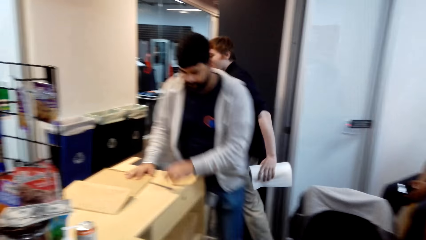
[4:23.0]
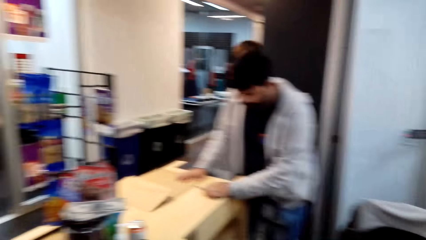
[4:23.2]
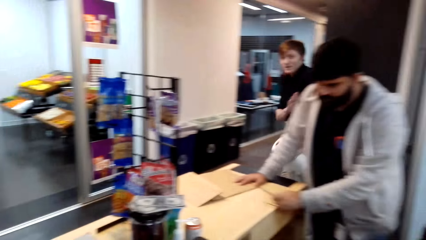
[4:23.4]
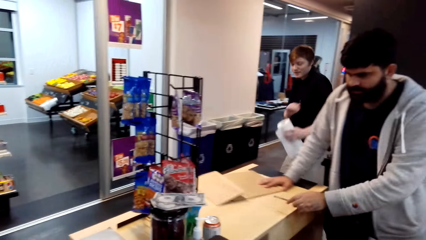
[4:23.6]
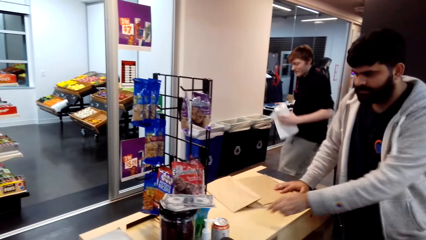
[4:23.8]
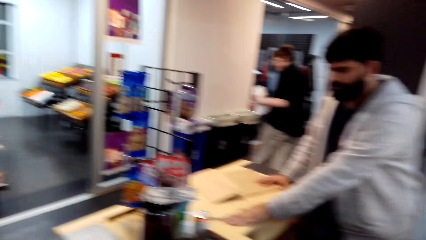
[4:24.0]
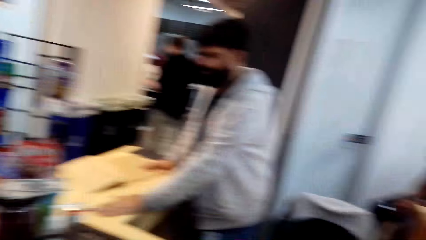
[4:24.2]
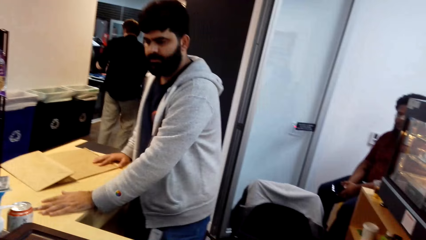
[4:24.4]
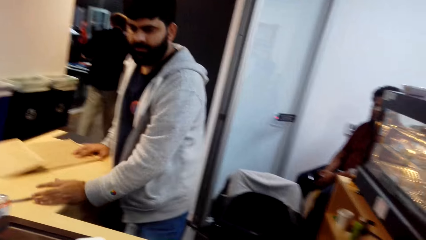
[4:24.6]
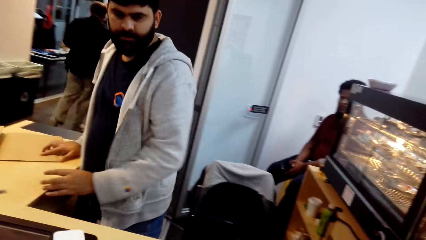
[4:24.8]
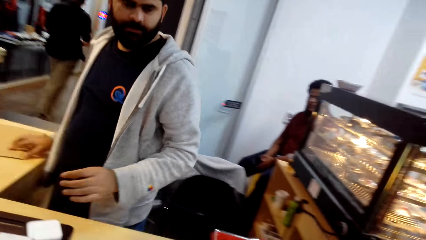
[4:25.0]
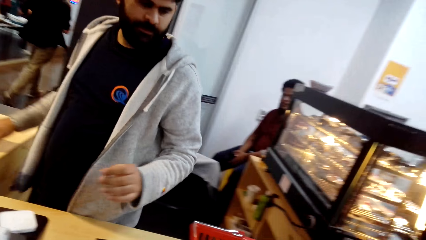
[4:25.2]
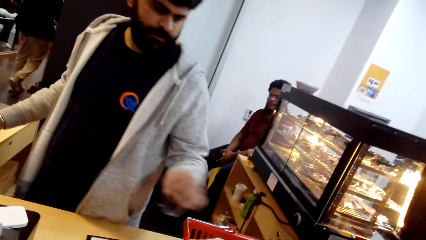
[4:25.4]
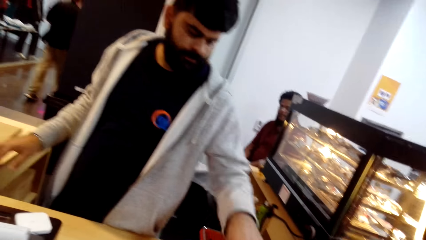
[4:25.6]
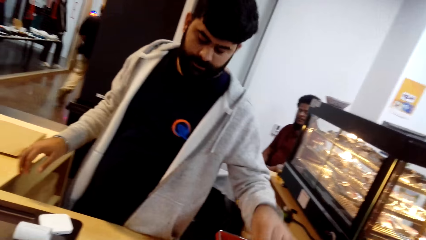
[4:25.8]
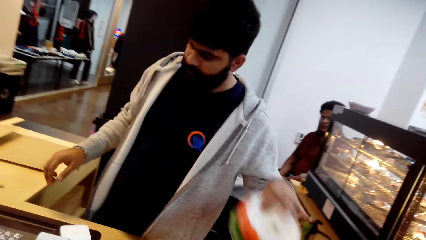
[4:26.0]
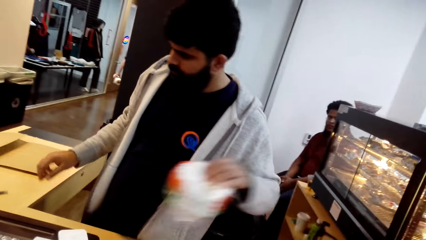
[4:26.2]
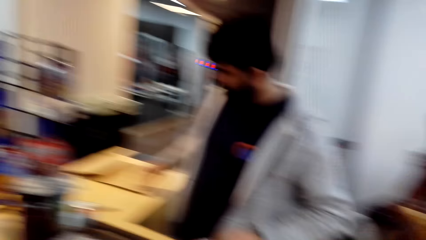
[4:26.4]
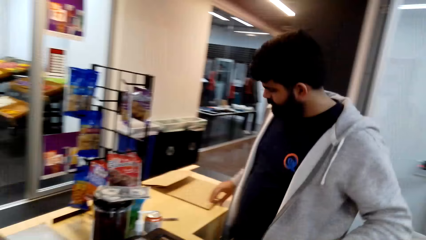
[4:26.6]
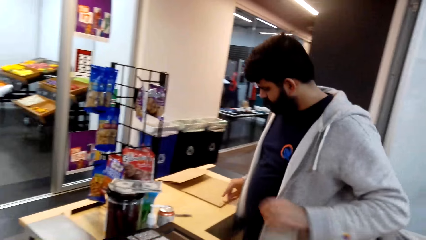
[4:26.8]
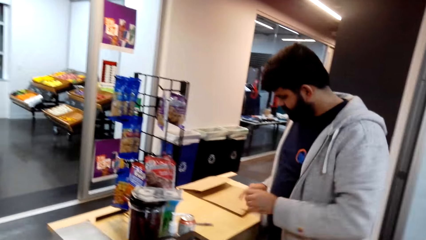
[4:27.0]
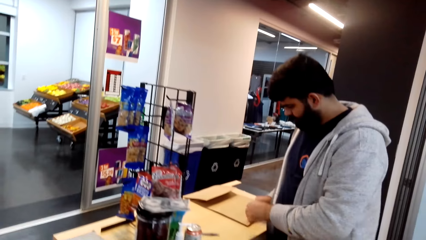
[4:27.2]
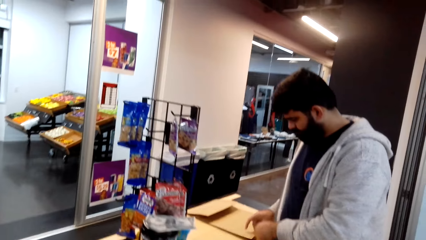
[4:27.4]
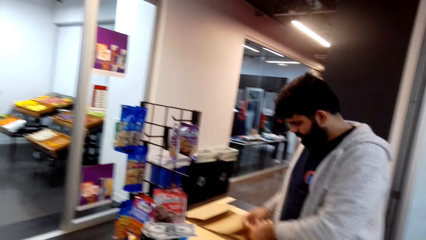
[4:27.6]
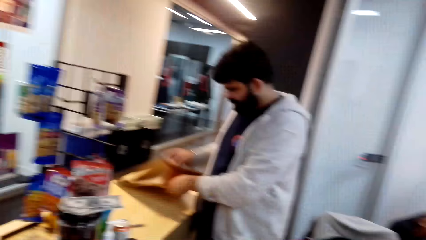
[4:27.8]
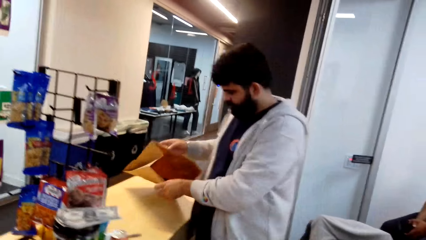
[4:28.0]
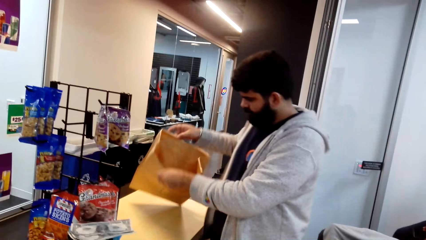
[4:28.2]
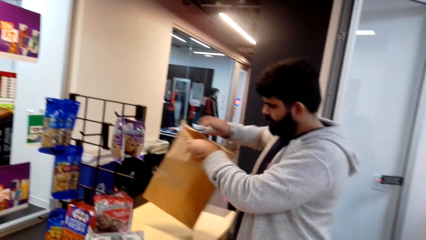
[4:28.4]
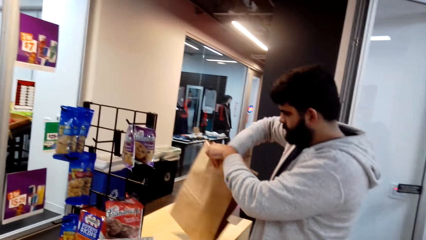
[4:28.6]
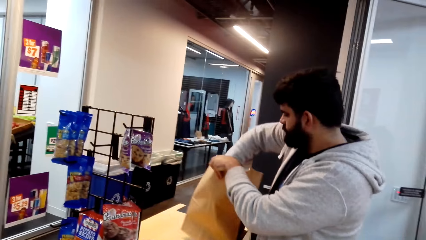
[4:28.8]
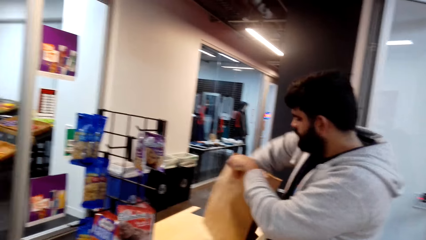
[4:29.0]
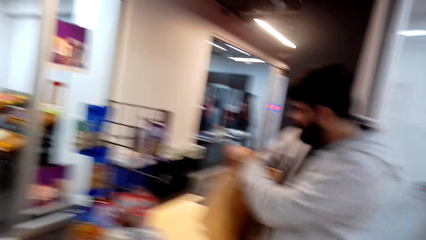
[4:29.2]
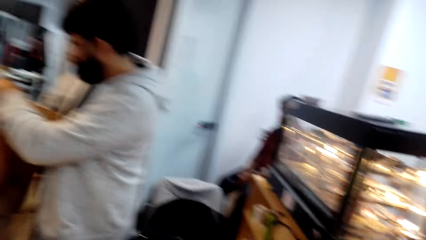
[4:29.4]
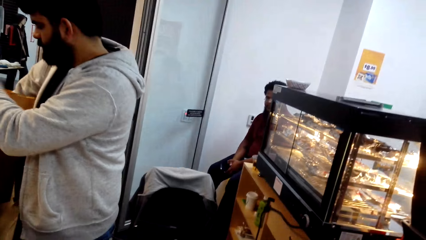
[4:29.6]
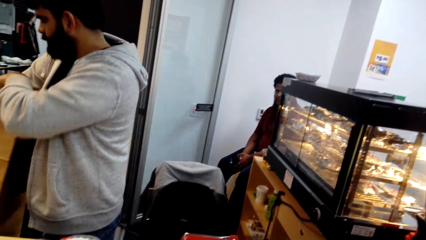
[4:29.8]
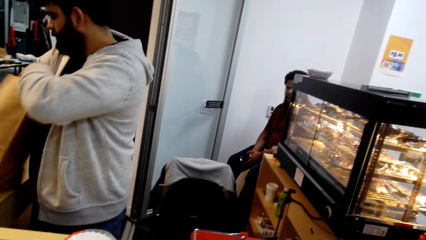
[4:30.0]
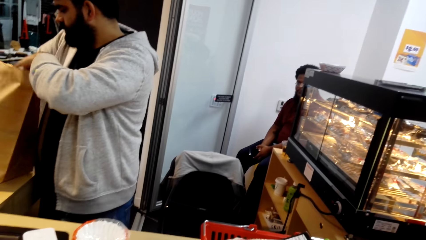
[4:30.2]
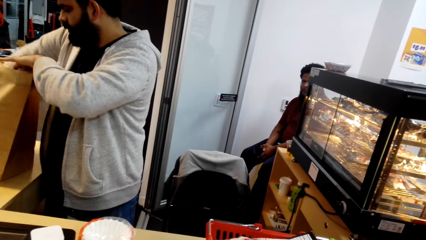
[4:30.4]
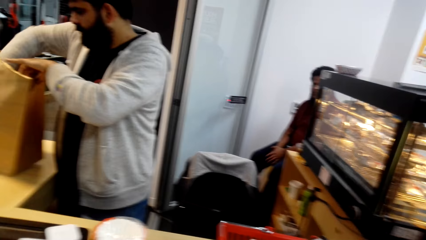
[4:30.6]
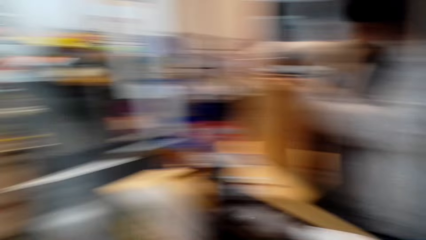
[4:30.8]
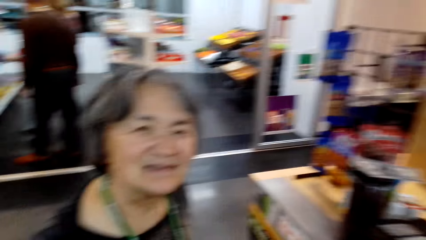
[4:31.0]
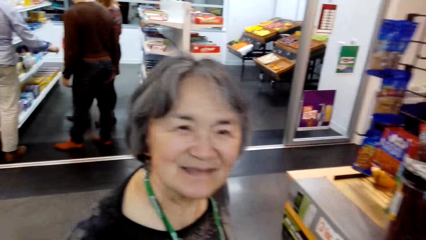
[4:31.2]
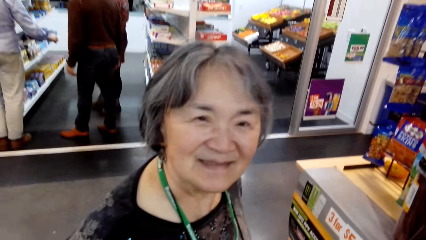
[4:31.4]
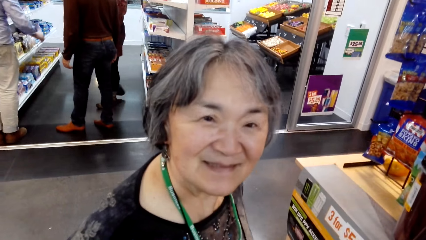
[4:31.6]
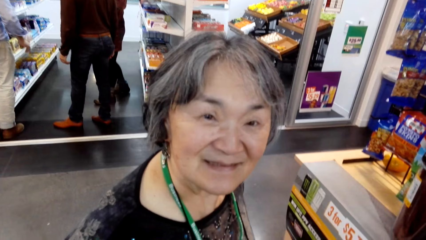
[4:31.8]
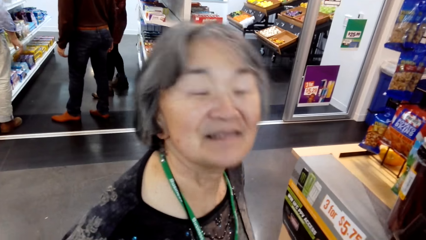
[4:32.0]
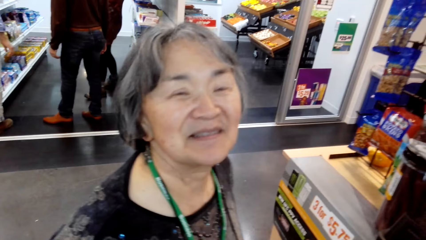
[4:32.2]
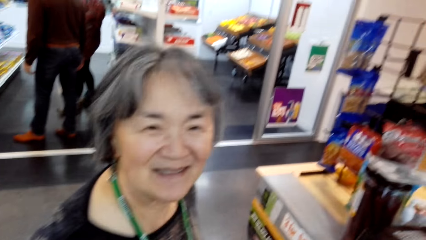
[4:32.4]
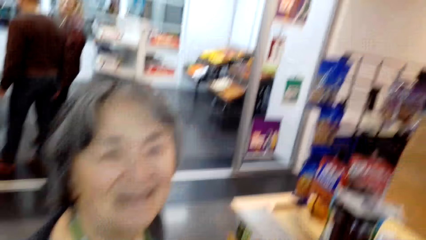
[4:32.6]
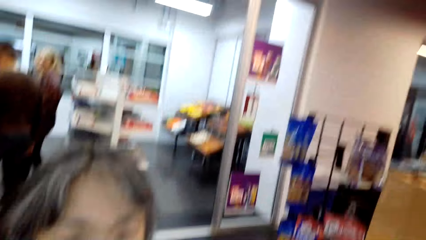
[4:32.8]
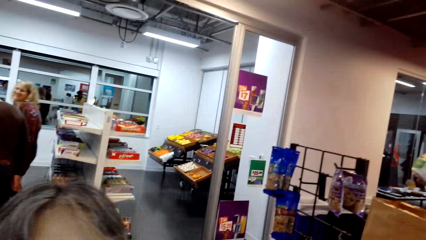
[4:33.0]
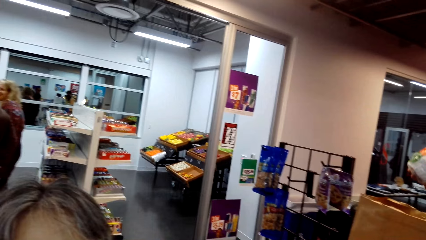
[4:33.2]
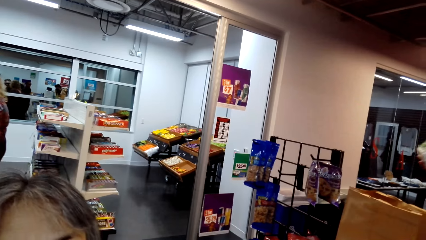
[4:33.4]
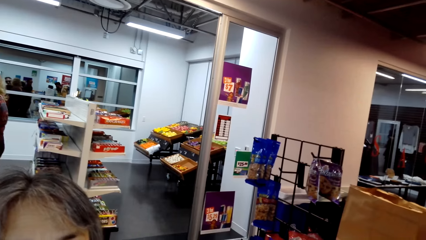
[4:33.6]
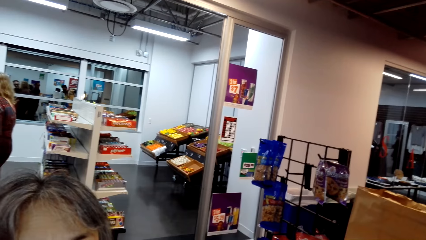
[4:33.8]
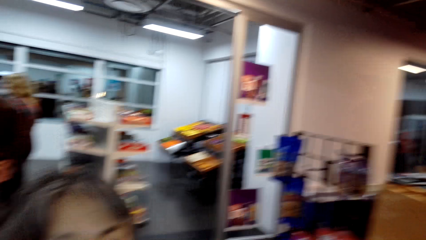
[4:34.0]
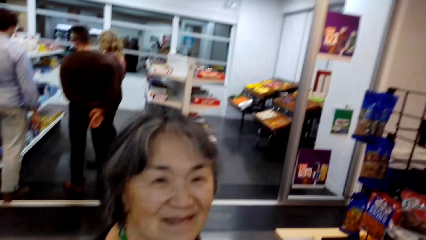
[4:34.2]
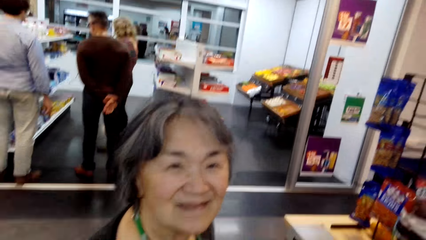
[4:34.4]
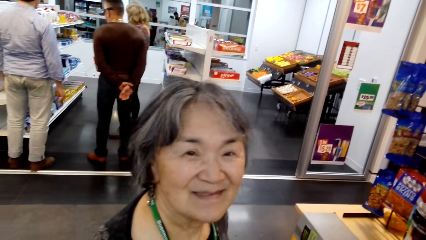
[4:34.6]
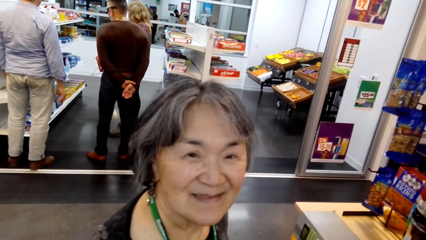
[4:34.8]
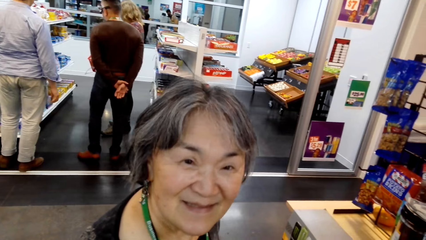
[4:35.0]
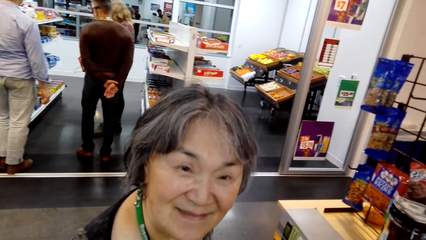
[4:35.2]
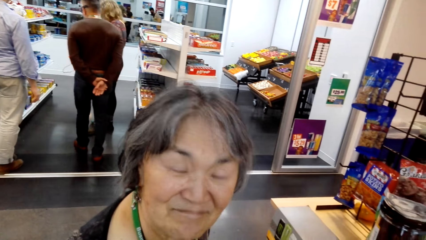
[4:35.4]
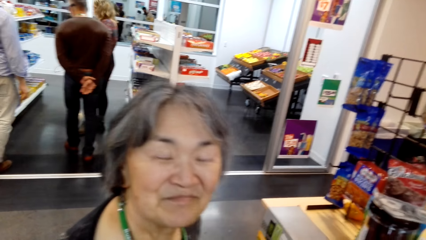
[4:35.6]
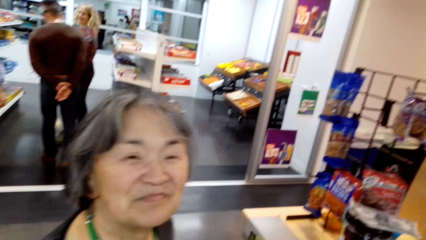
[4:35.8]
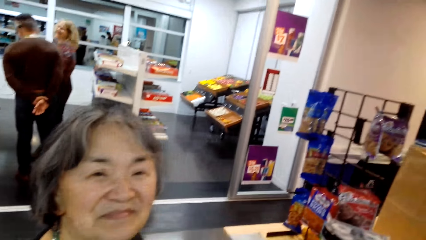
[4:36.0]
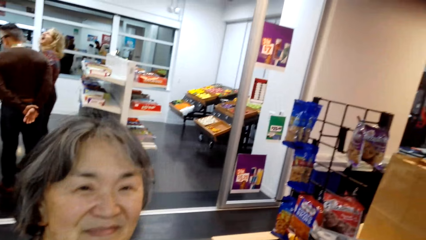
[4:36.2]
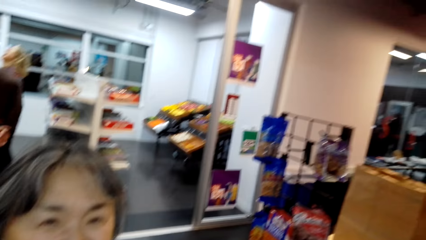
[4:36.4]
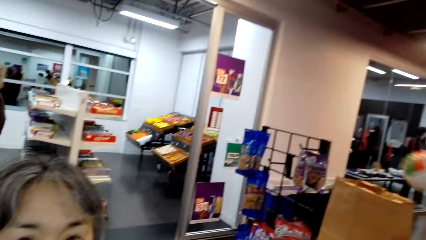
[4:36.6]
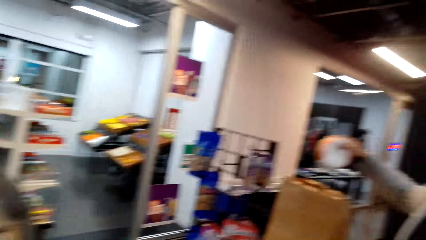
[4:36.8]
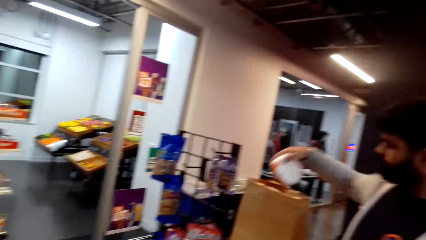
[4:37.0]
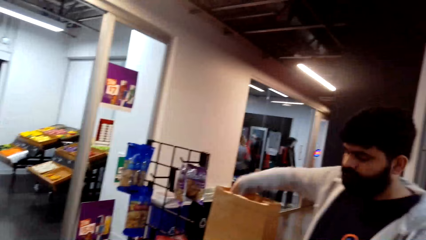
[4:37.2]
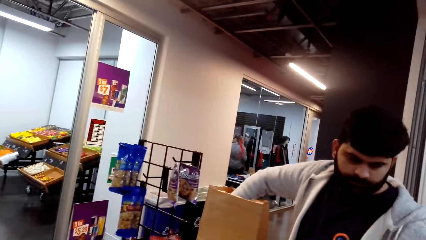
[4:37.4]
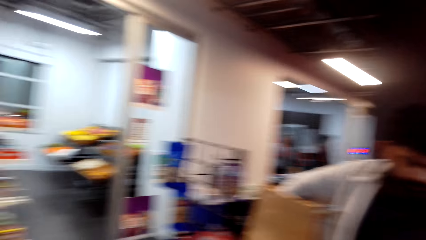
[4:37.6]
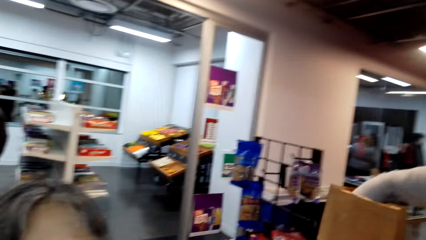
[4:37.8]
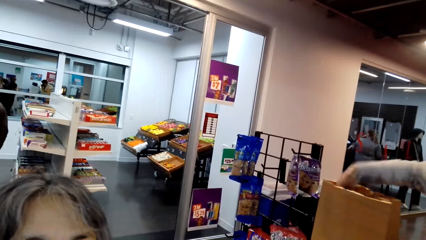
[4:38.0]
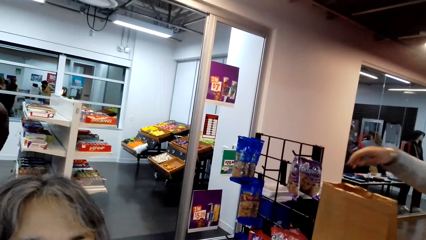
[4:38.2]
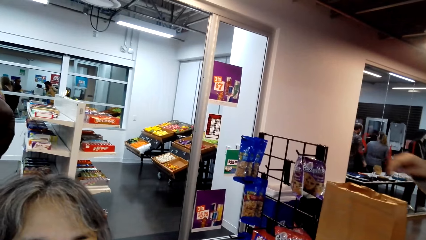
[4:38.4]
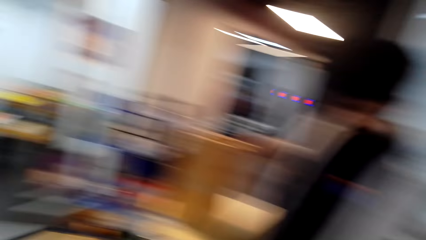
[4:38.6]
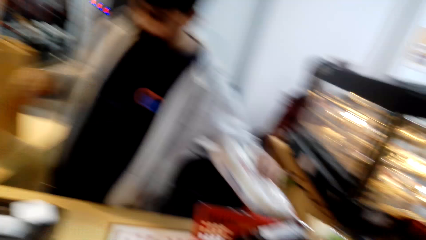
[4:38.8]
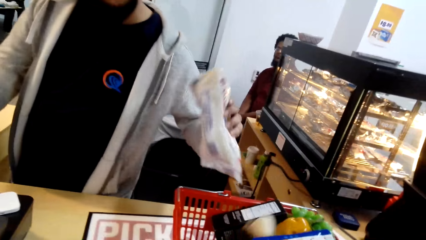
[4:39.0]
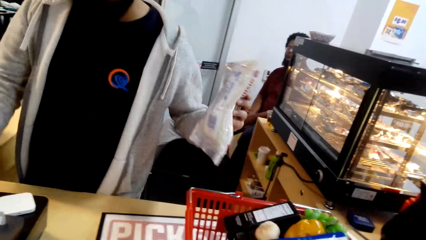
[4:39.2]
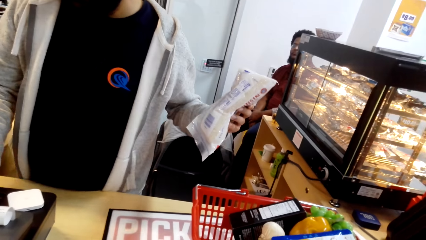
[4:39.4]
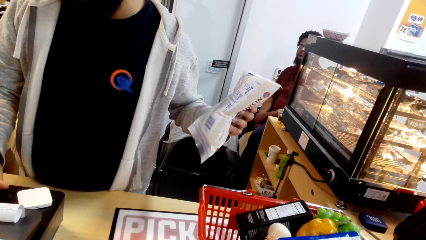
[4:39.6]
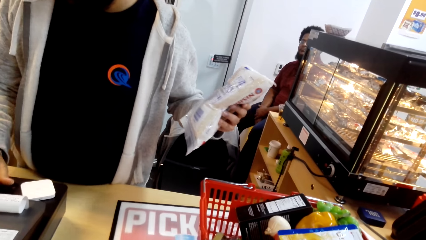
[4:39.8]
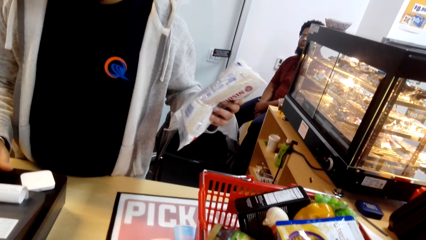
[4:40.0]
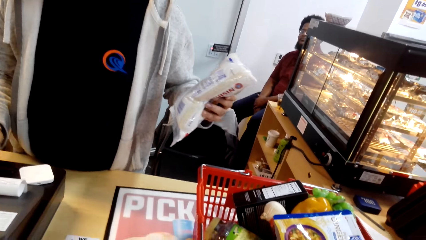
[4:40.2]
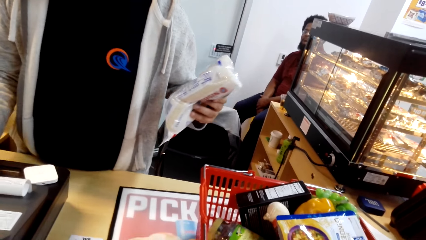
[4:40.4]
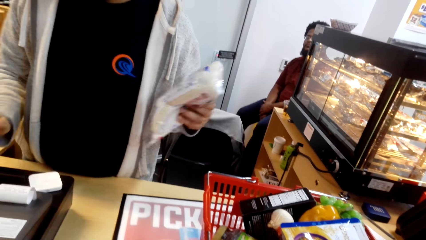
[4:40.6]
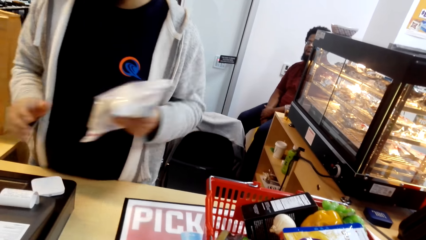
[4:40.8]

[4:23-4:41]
A man walks around the counter and pulls the bag. The man pulls his hand off the shopping bag, picks up something and puts the object on the counter. The man picks up the shopping bag and opens the shopping bag. The camera wearer talks to a woman. The woman nods her head. The camera wearer talks to the woman. The man puts something in the shopping bag, picks something, holds something and tills with the till machine.
